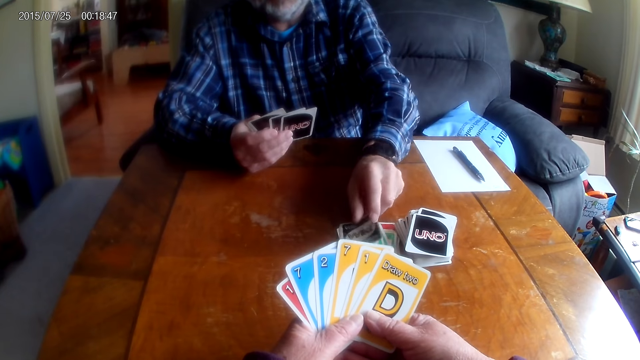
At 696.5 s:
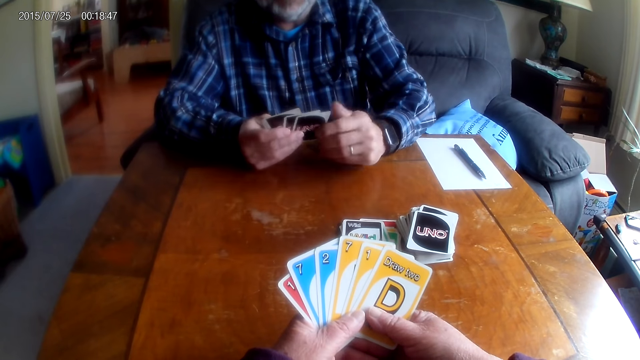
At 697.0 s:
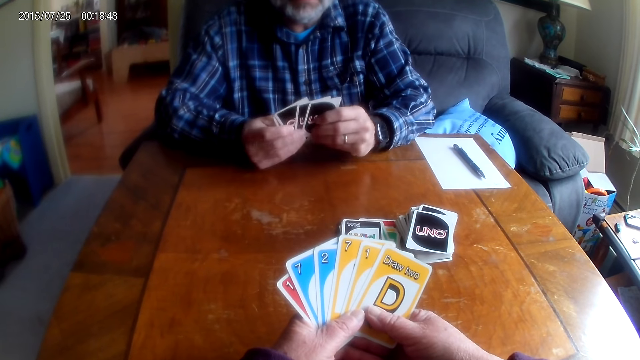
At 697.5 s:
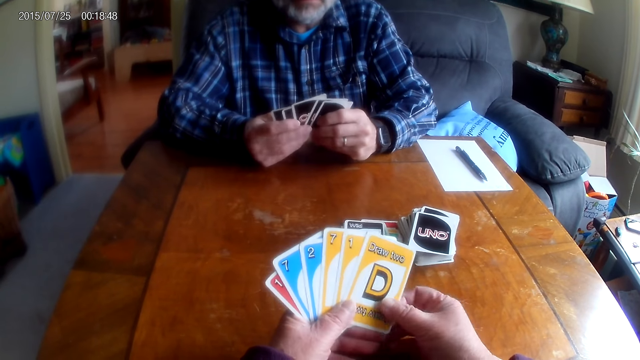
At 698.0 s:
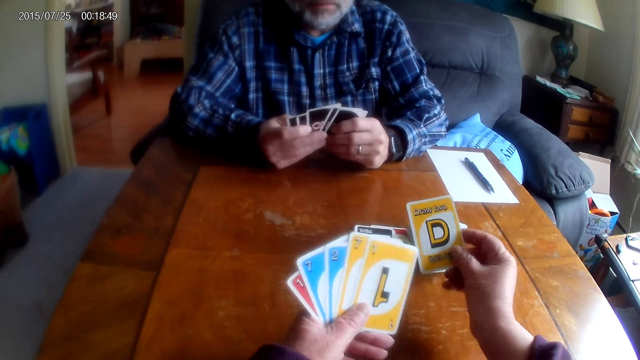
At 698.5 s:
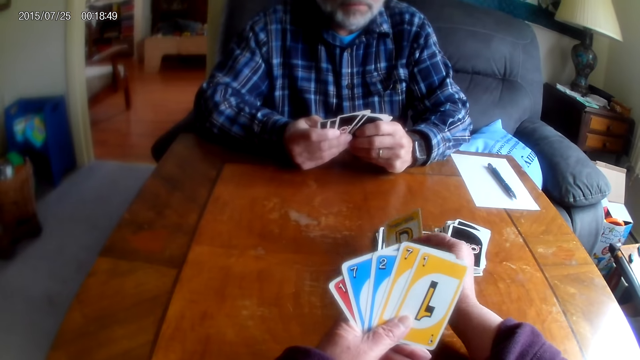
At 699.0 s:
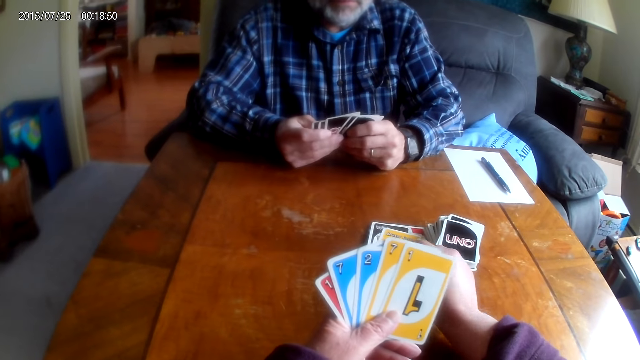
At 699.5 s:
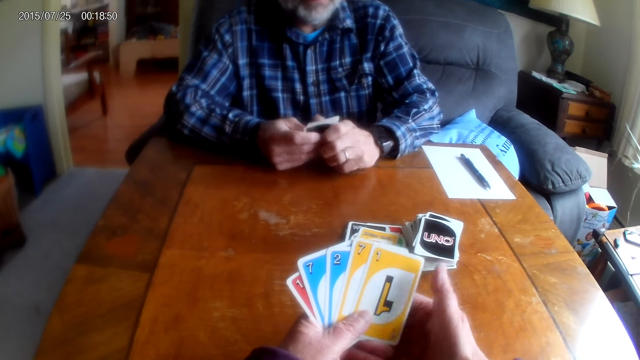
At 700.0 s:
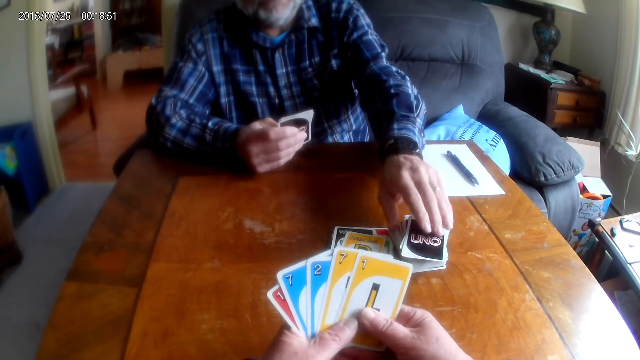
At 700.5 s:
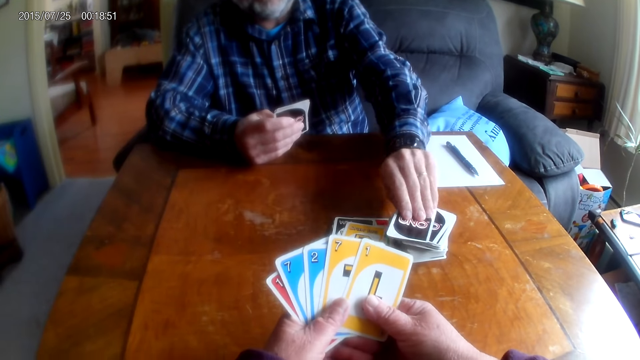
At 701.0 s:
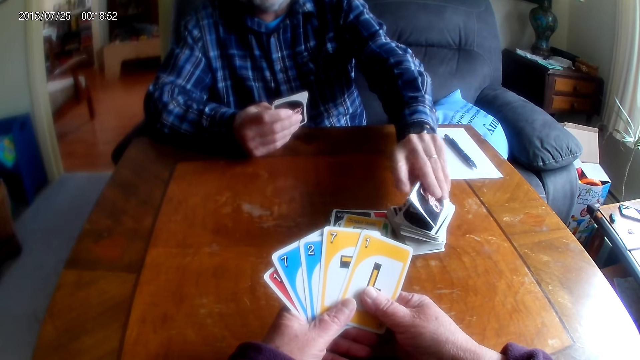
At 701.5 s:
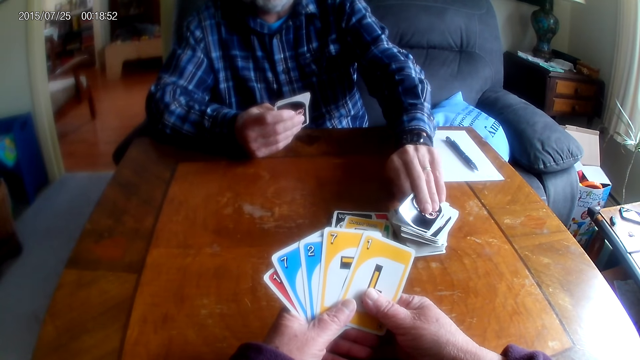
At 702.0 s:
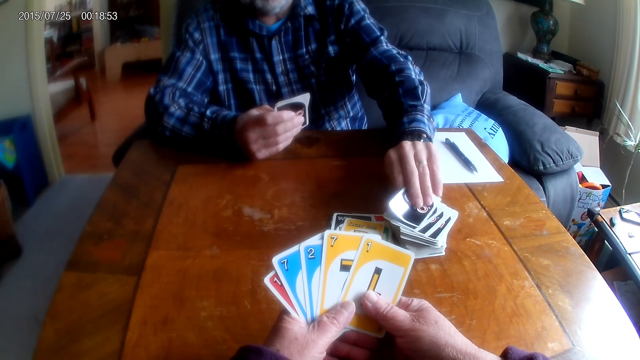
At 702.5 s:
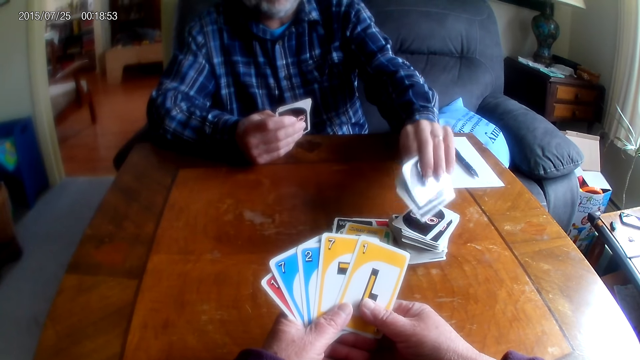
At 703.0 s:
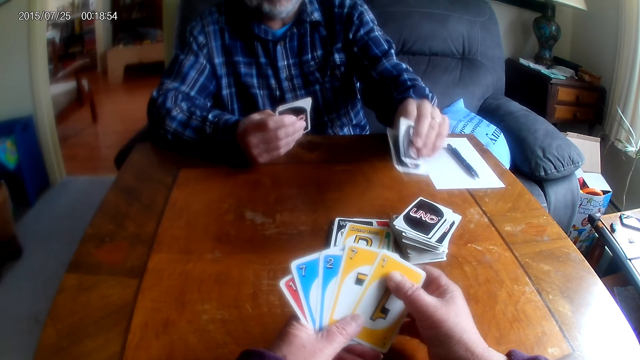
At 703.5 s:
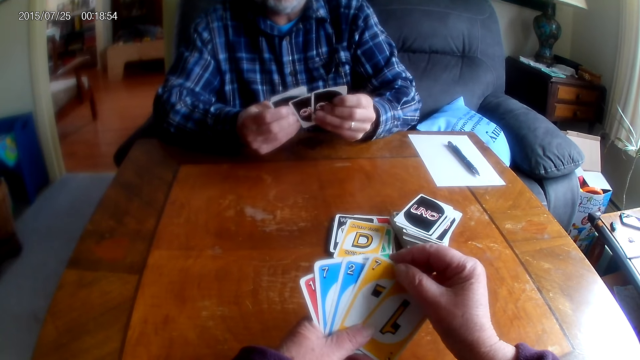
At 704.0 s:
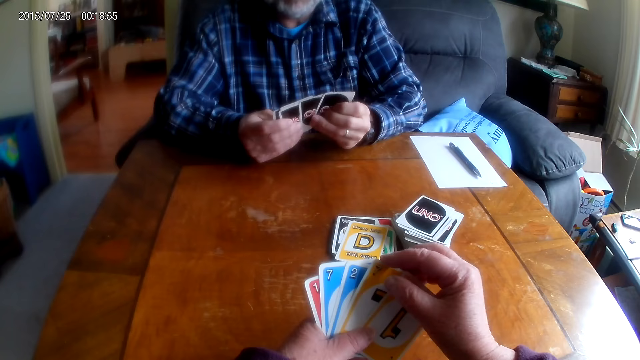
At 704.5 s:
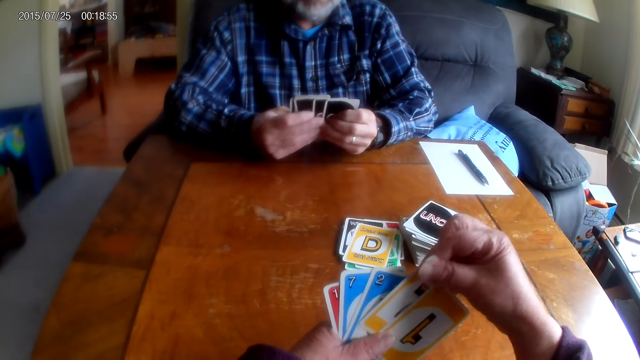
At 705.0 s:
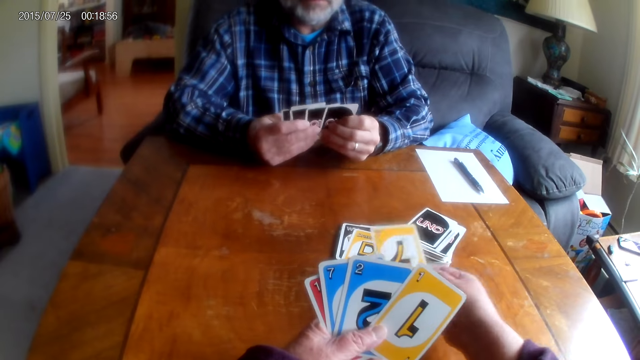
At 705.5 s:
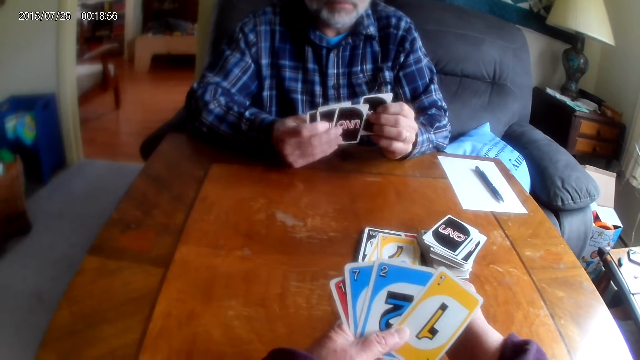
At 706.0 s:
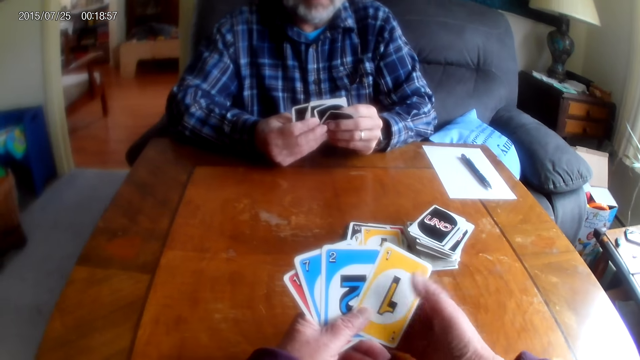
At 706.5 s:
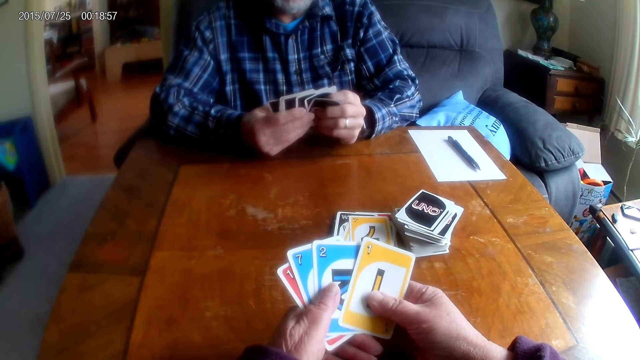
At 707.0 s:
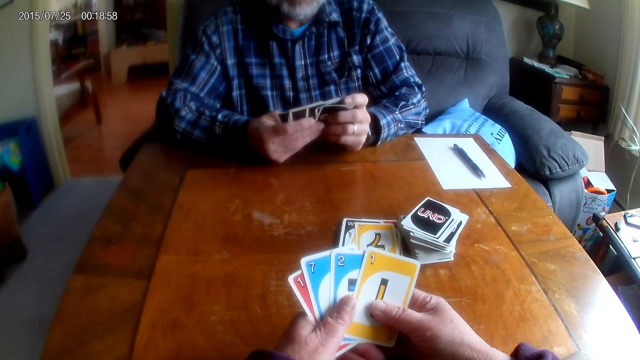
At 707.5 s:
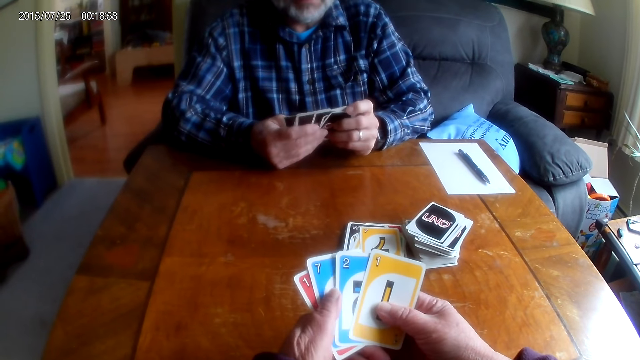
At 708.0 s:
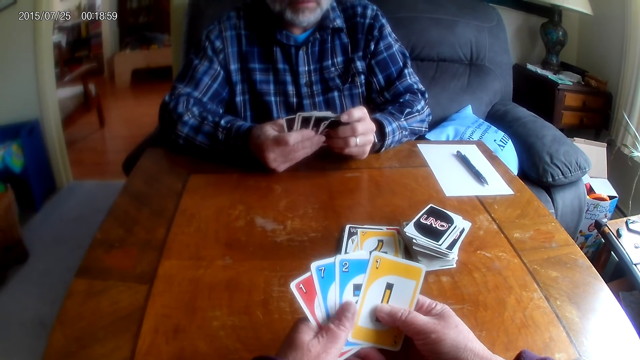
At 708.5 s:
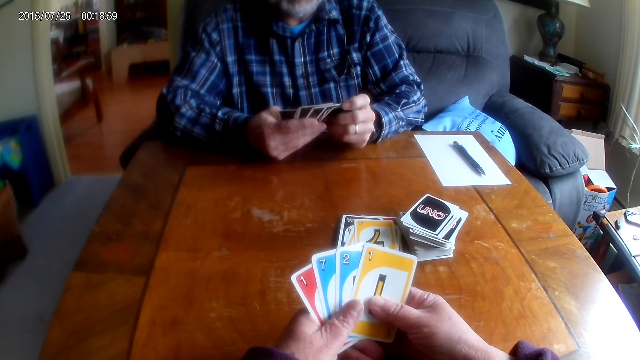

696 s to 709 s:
A man puts a card on the table. The camera wearer puts a card on the table. The man picks the cards. The camera wearer puts a card on the table.

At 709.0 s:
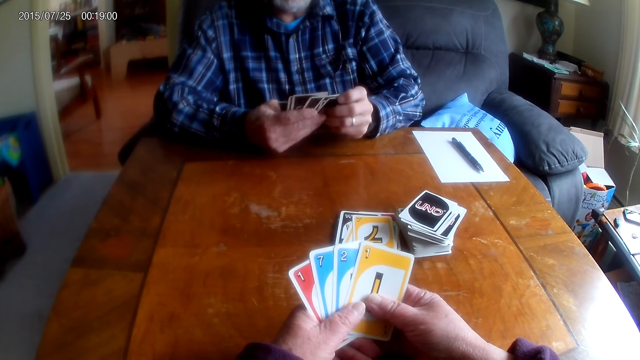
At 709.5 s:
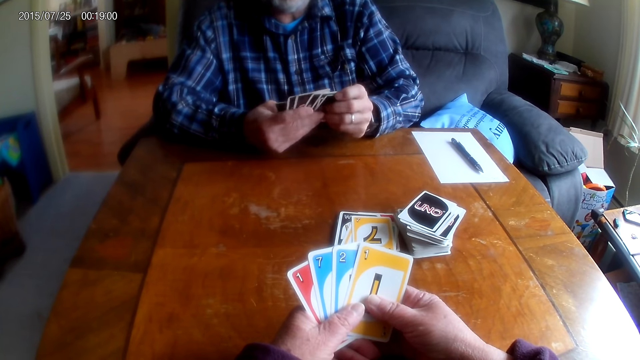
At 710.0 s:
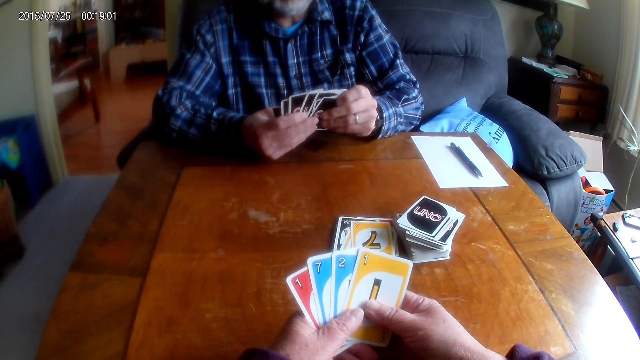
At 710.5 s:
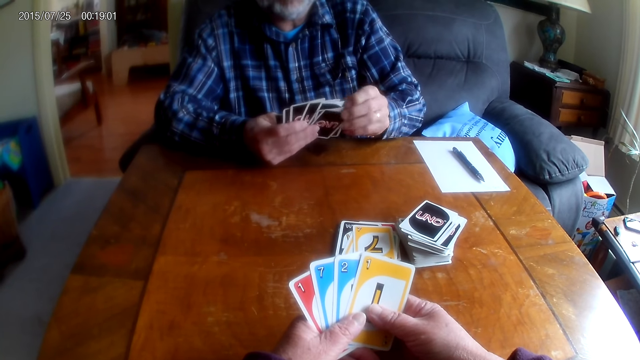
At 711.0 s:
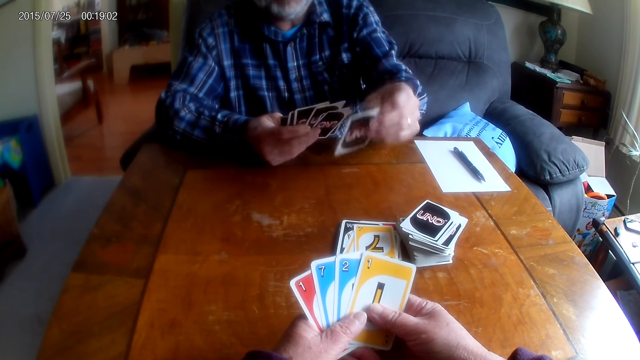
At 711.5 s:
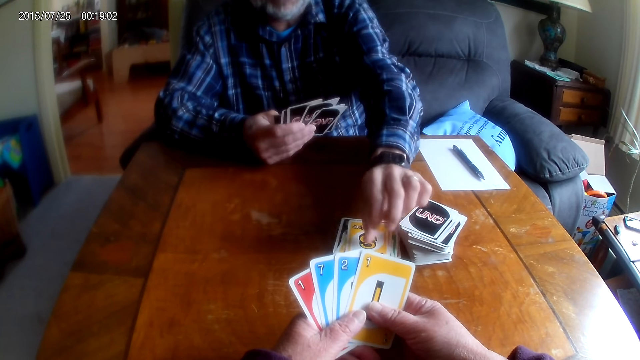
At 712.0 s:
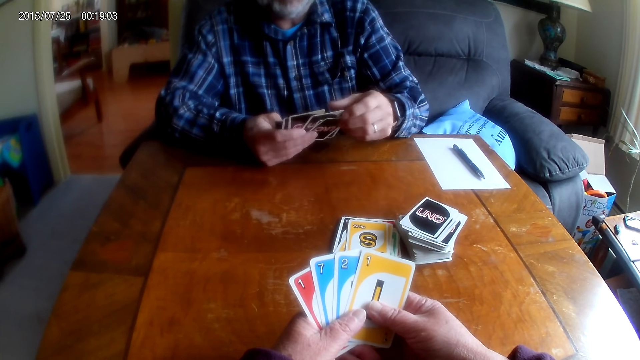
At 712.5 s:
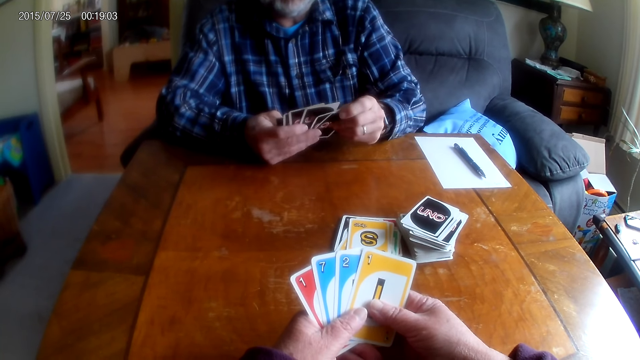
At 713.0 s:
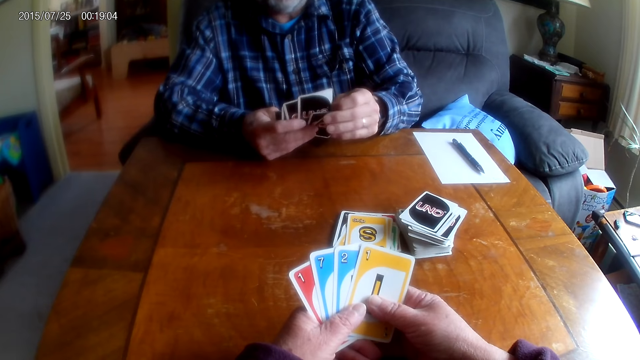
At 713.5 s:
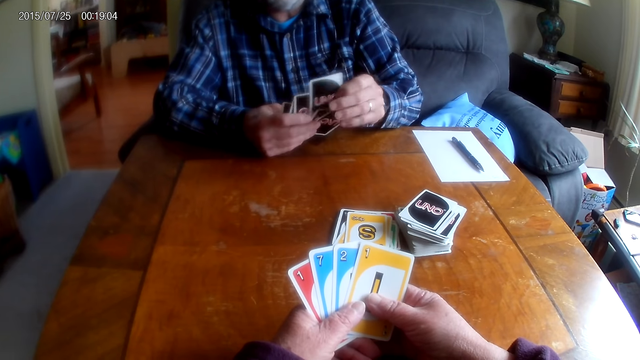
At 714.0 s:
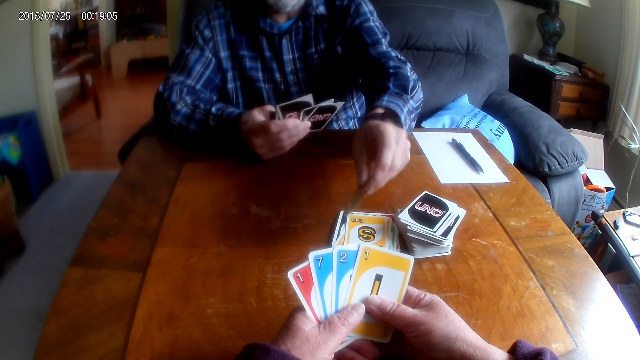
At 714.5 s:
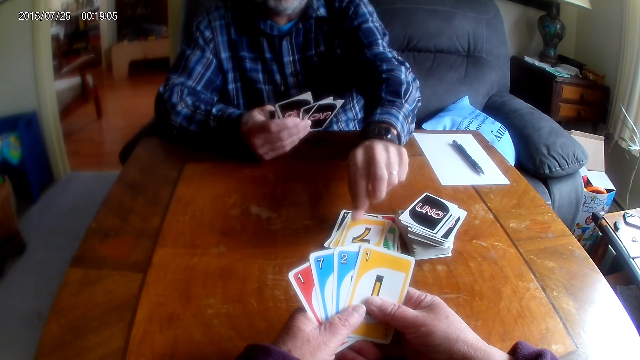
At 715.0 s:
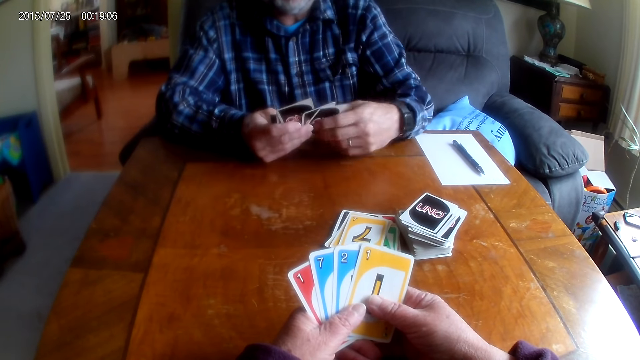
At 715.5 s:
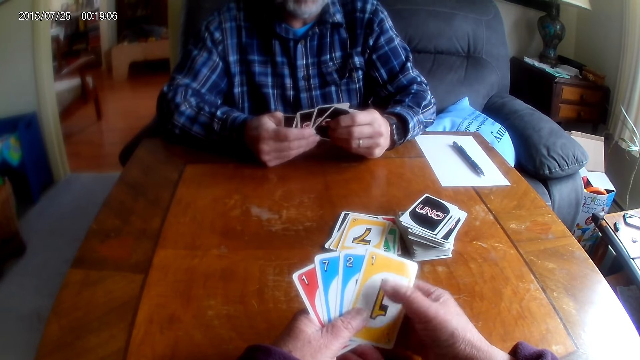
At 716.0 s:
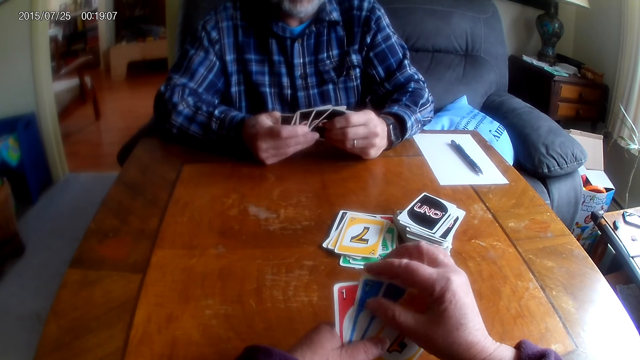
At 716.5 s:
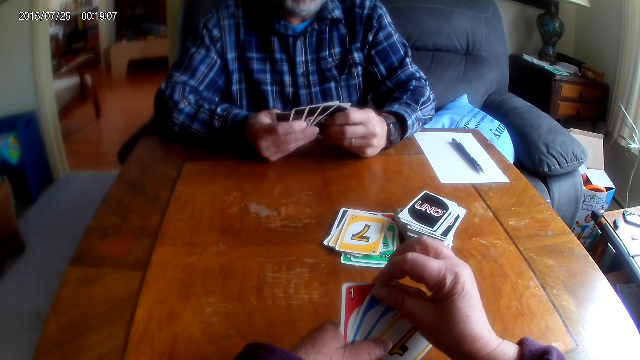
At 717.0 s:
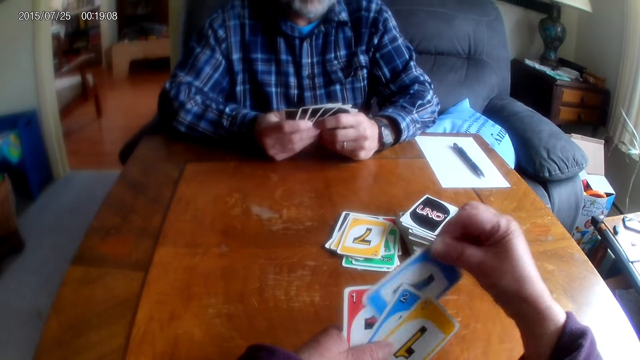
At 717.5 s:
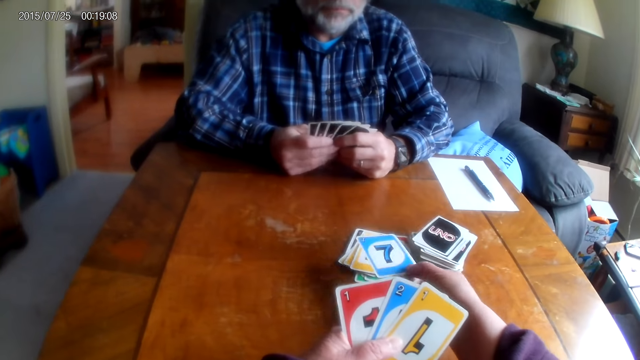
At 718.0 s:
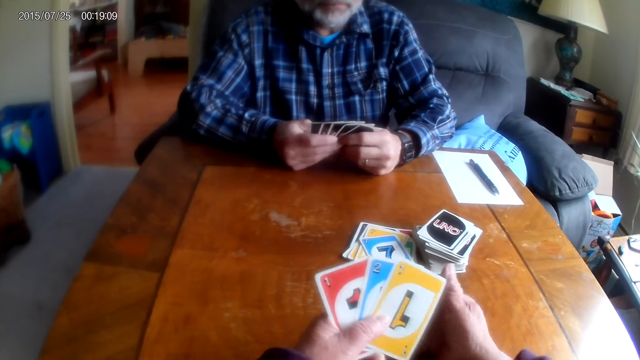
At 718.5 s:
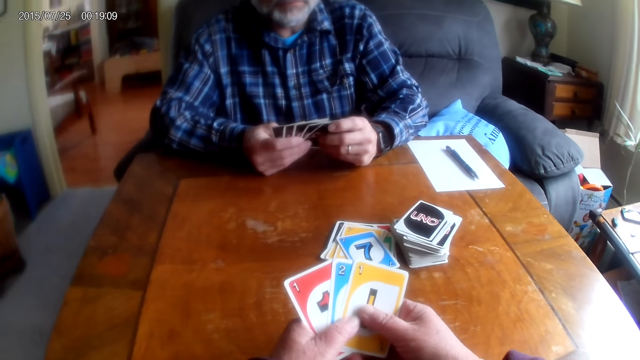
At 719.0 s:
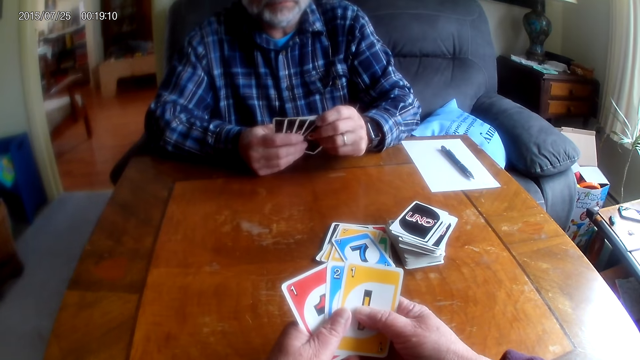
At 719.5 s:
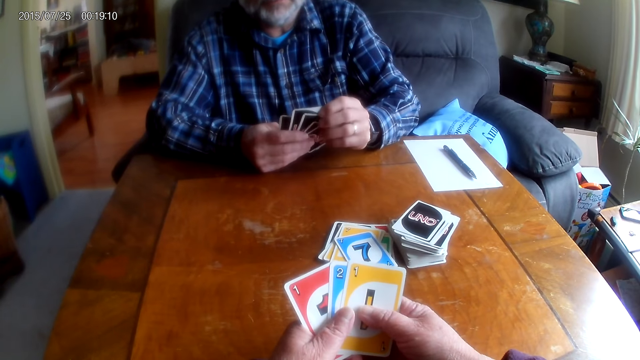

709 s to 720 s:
A man puts a card on the table. The man puts a card on the table again. The camera wearer puts a card on the table.
